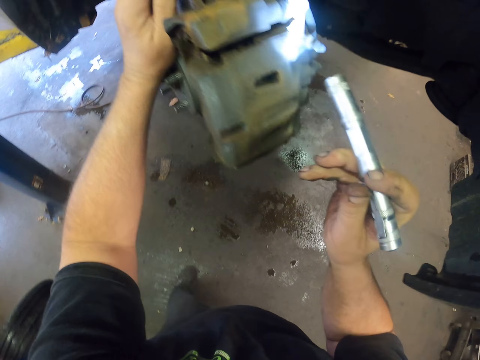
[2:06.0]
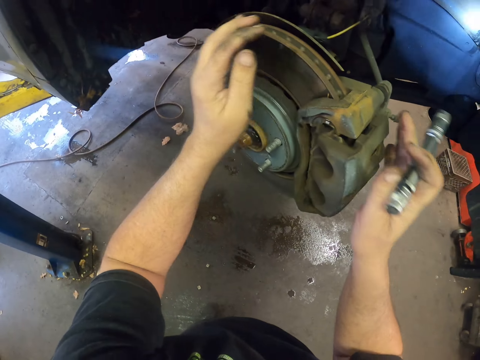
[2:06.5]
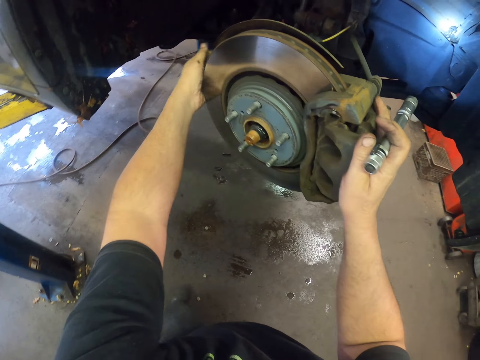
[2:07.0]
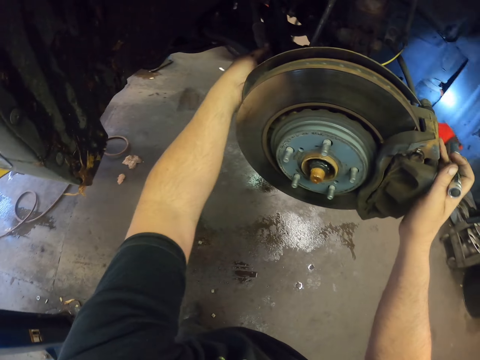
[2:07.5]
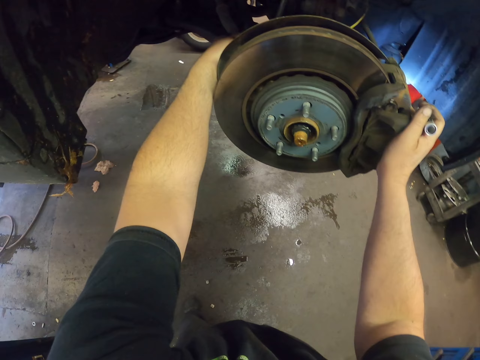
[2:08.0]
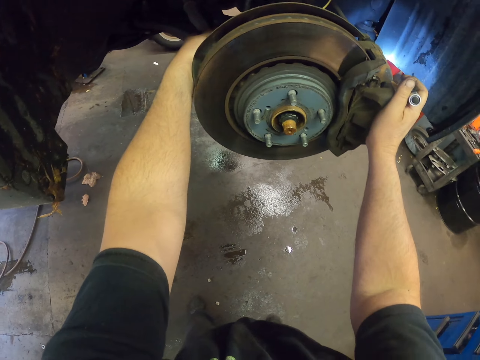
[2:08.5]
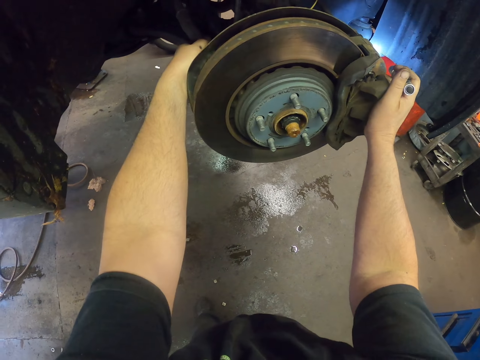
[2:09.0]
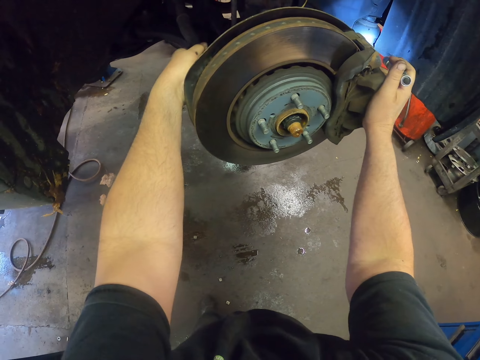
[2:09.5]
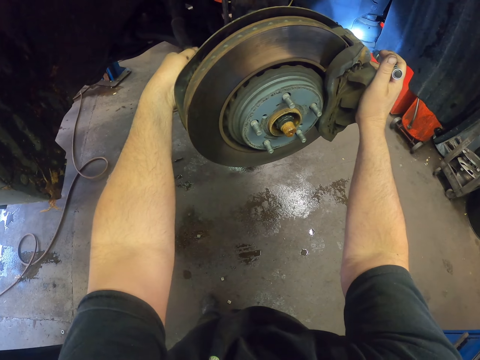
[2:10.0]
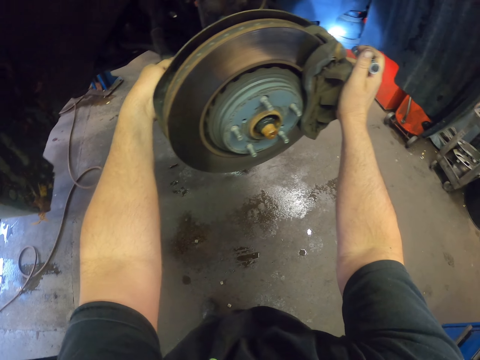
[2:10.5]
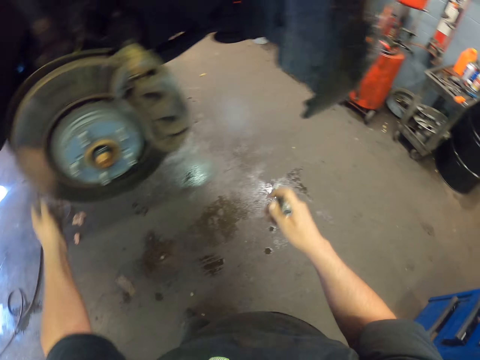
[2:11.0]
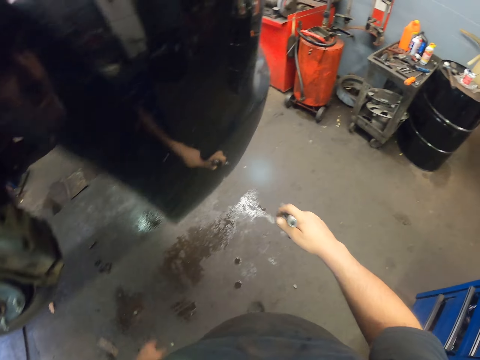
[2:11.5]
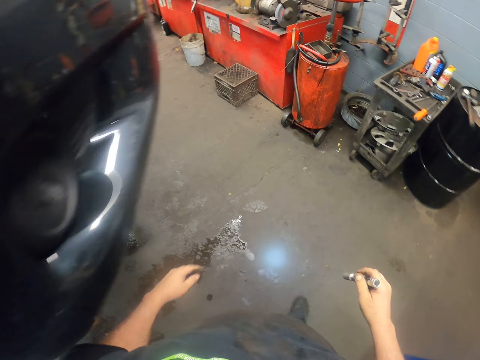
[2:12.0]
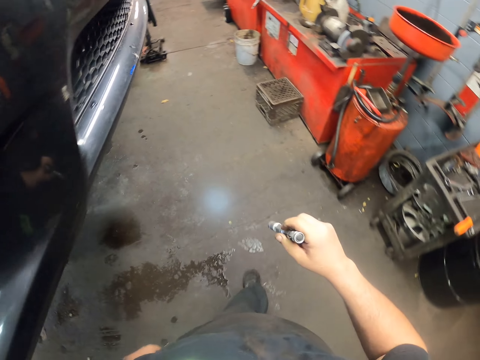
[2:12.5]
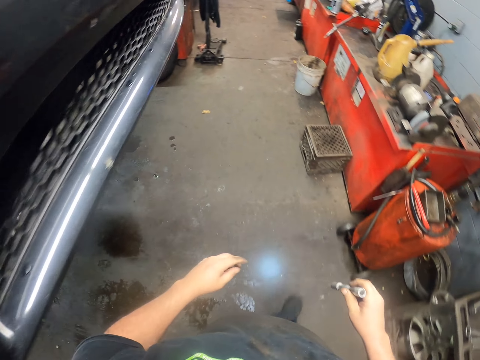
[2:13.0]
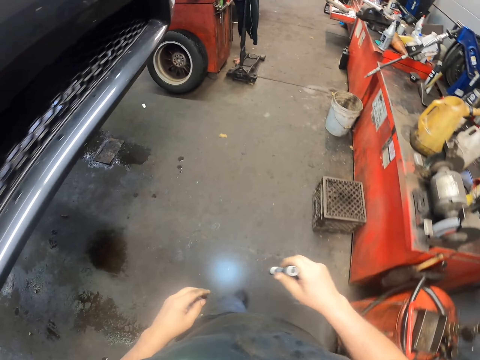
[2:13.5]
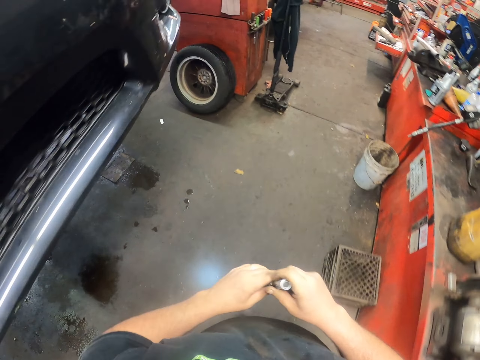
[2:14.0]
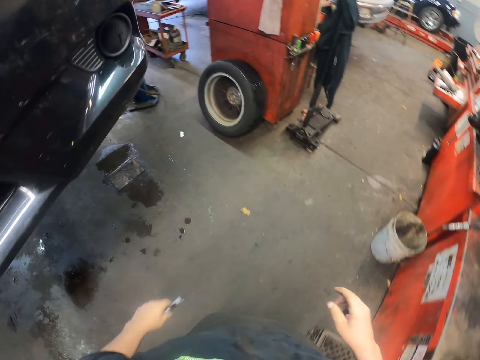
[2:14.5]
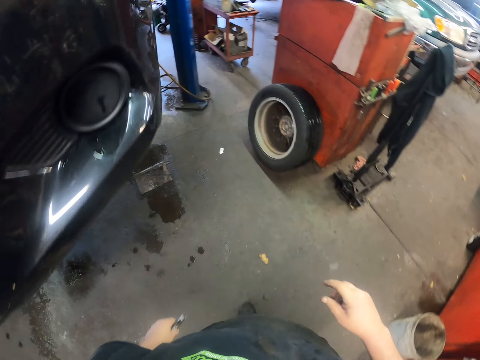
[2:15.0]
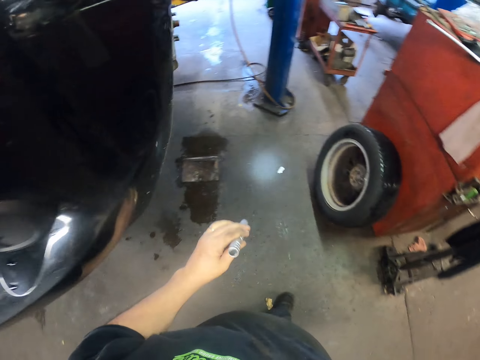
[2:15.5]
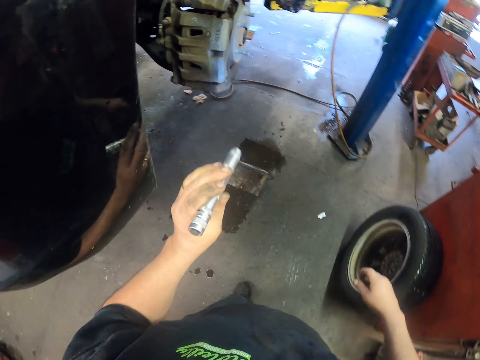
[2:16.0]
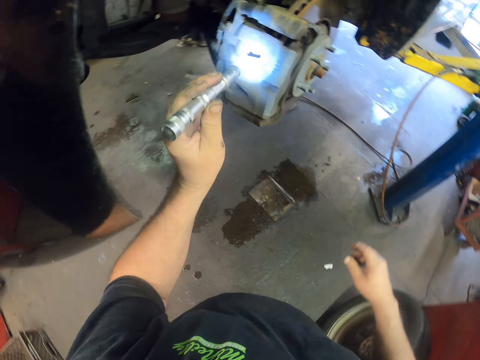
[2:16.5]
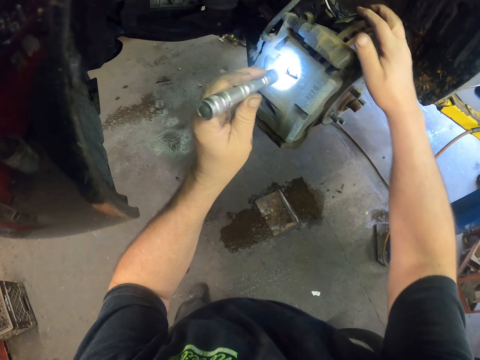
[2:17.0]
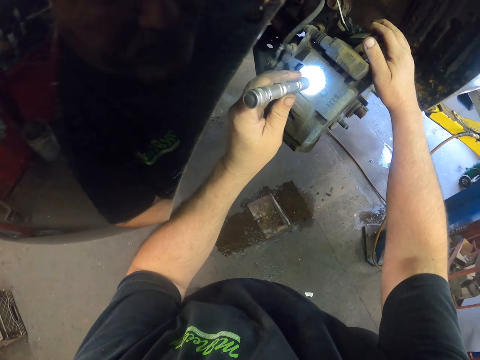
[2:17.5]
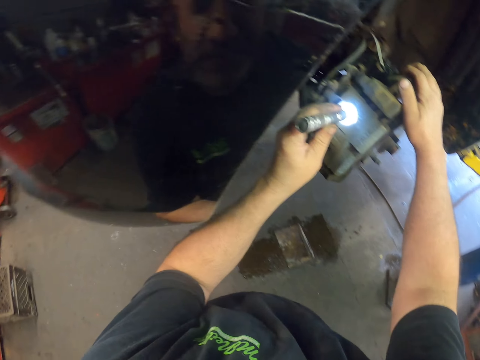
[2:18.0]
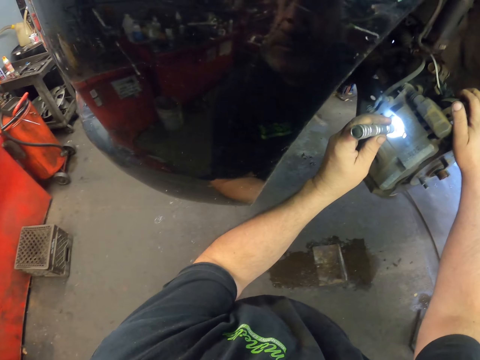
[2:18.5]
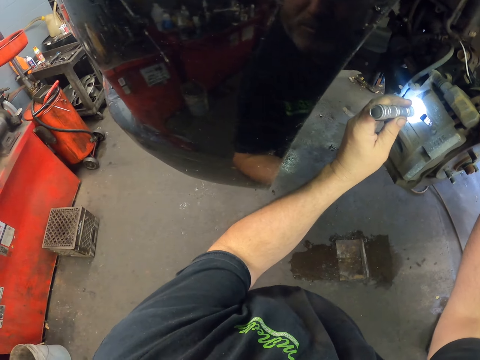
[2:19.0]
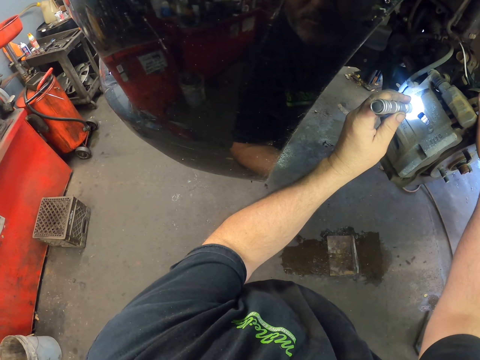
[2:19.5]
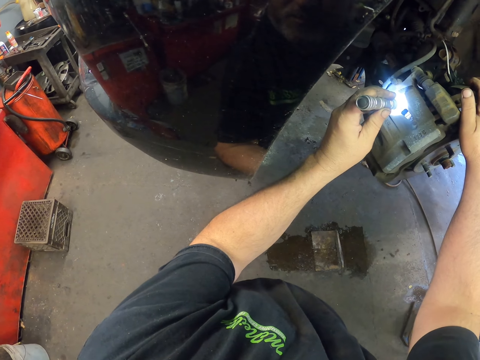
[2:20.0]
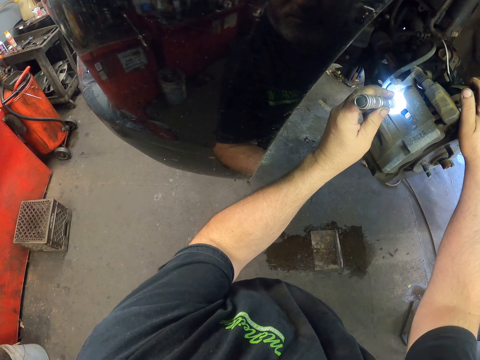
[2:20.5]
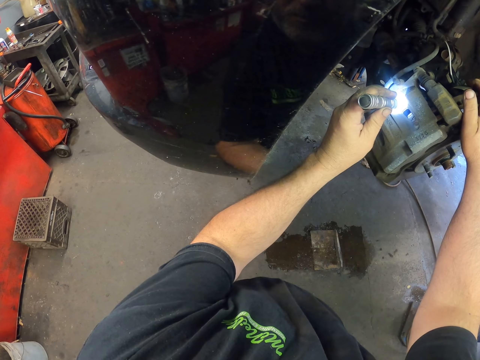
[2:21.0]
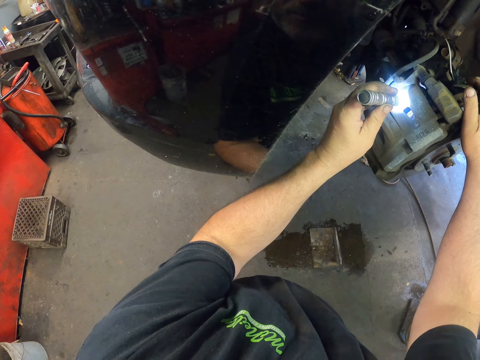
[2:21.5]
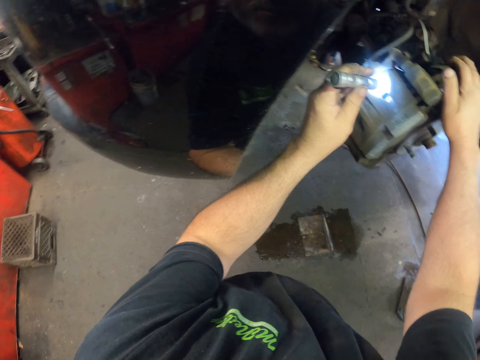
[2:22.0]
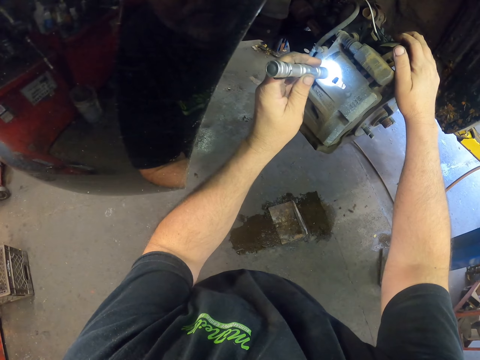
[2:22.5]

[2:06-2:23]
The camera wearer rotates the wheel holder. They walk around the car. They hold the wheel holder and look at the wheel holder with a flashlight.

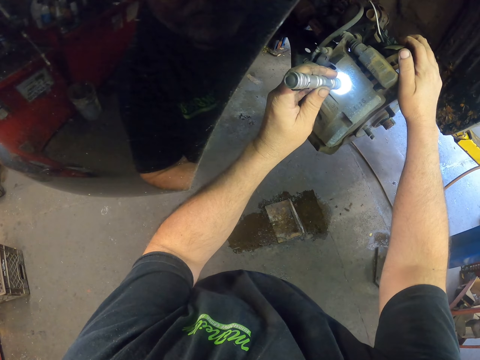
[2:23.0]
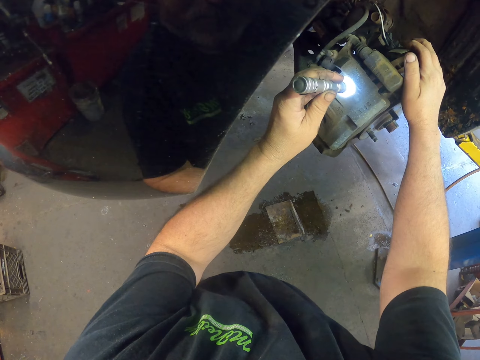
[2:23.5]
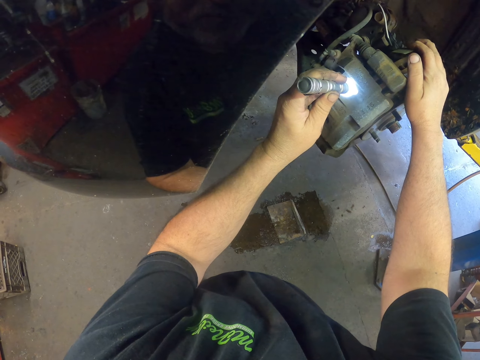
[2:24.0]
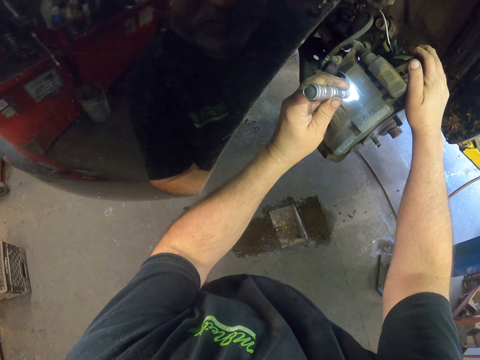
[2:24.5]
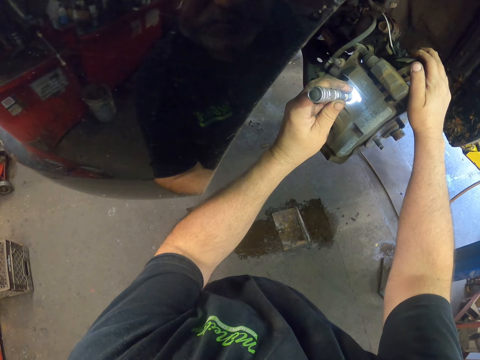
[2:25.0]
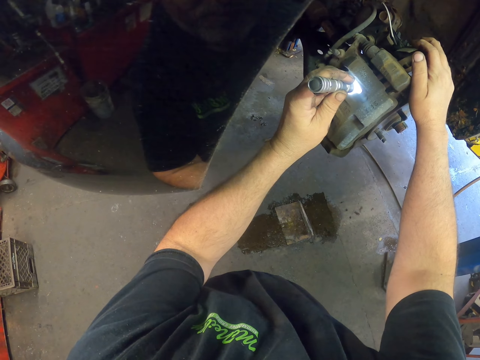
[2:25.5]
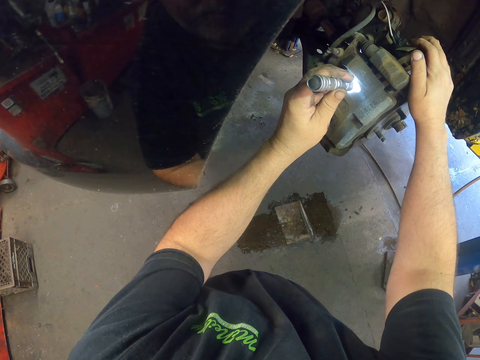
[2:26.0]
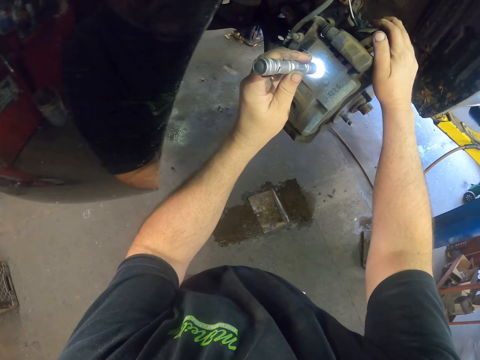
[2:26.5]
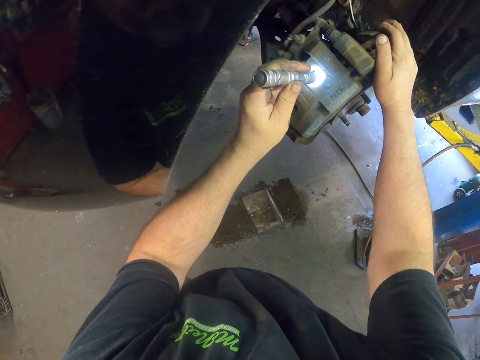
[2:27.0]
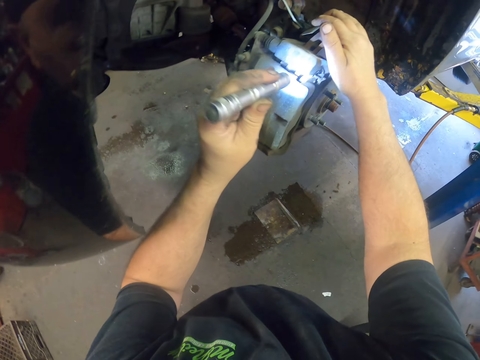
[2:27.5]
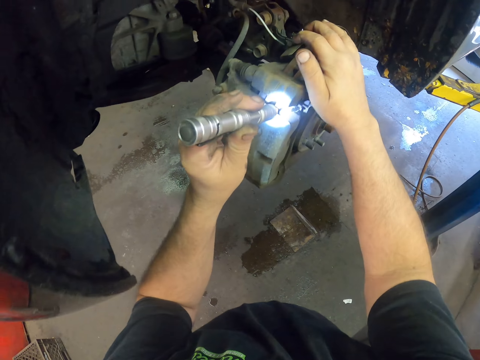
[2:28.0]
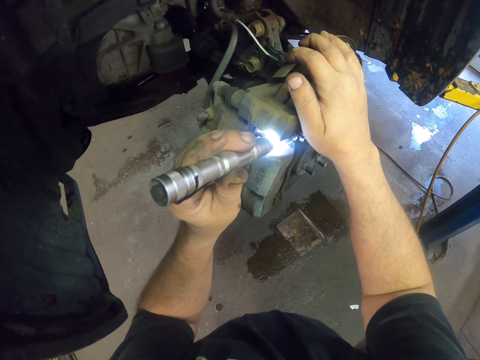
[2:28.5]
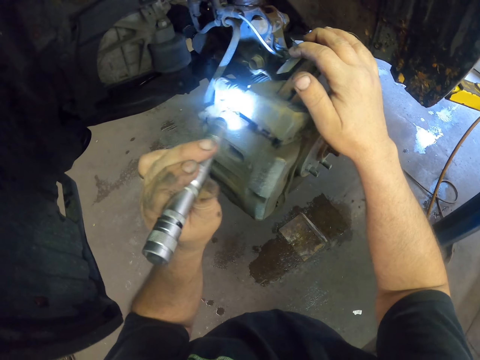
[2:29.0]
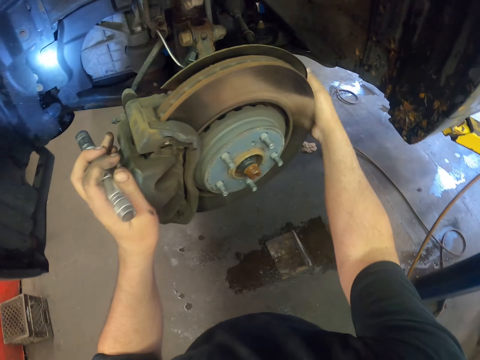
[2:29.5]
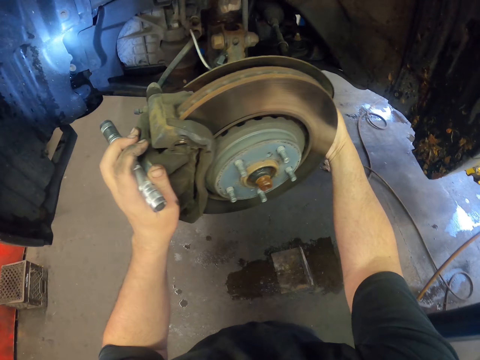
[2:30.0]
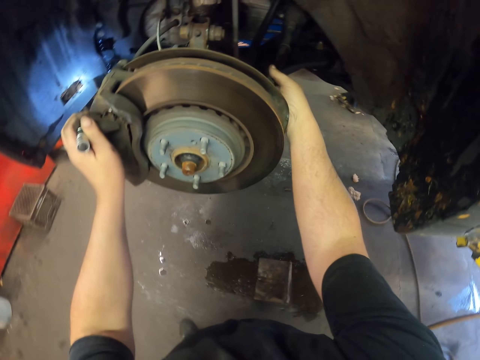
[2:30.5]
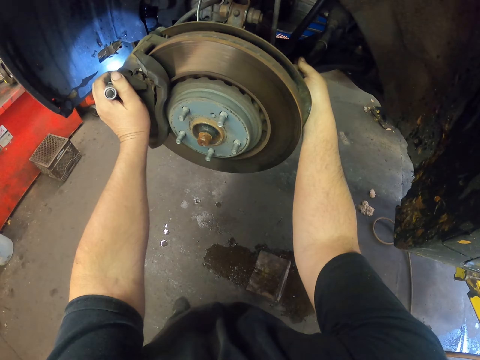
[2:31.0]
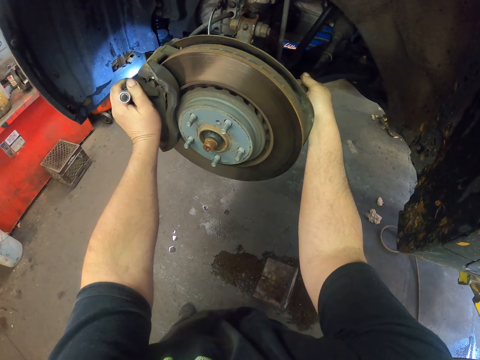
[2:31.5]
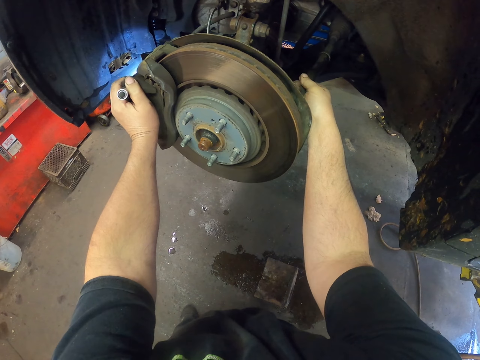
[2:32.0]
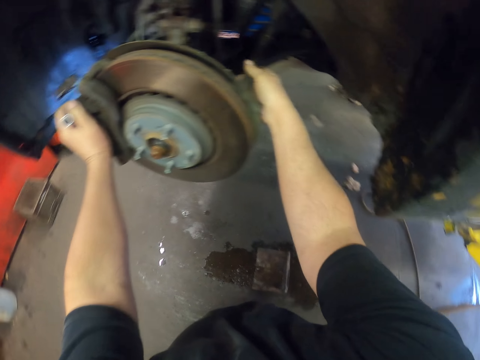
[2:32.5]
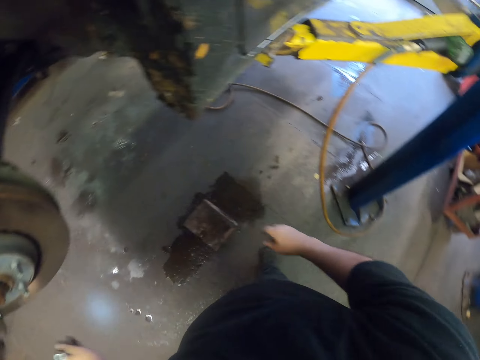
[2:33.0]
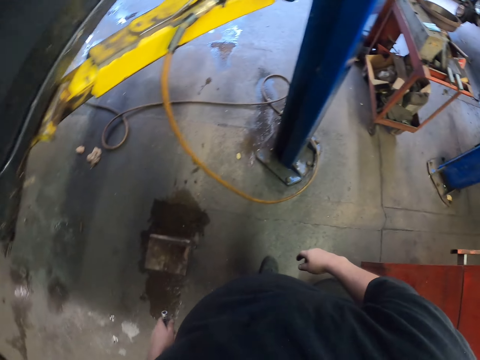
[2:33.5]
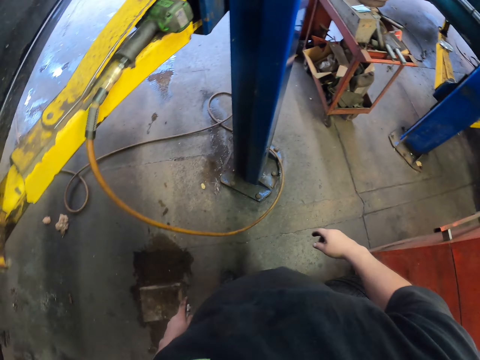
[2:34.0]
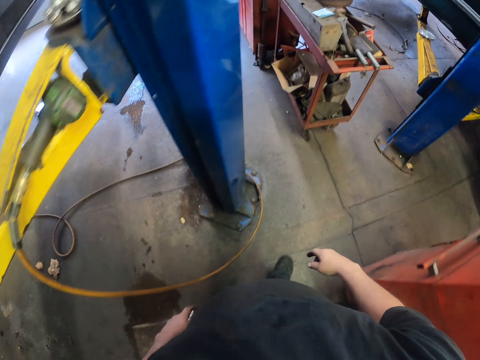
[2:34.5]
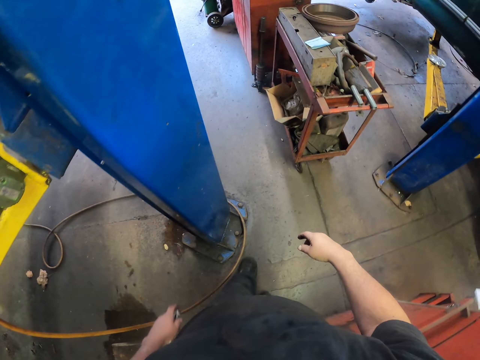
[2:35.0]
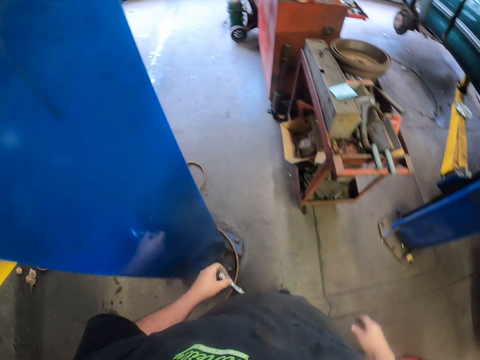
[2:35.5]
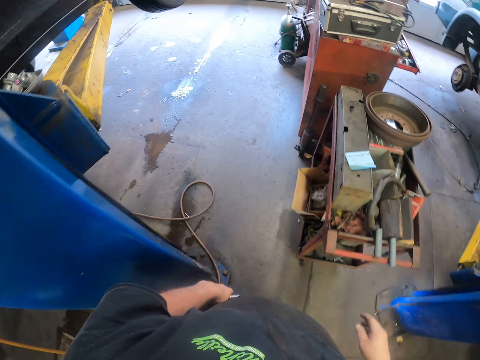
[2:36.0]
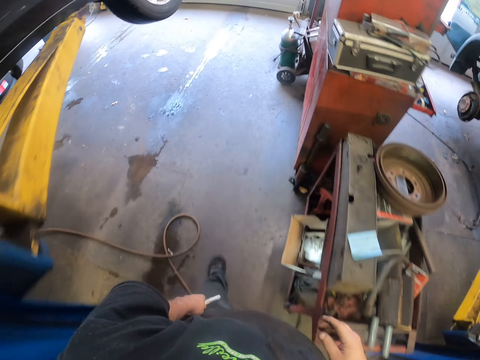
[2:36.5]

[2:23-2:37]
The camera wearer rotates the wheel holder. They walk around the car.
